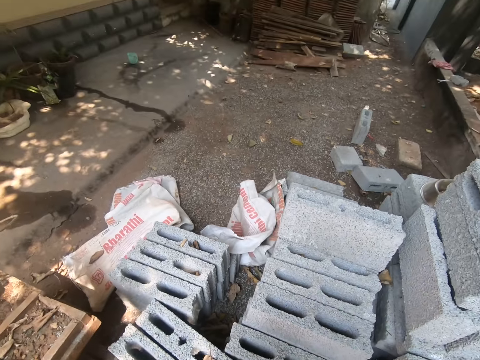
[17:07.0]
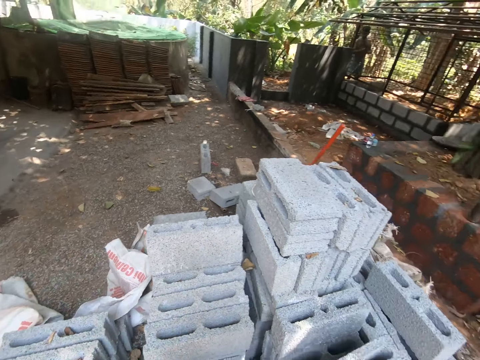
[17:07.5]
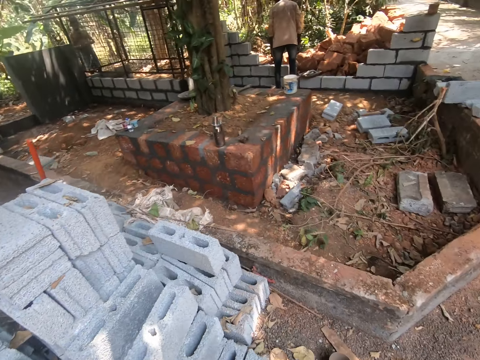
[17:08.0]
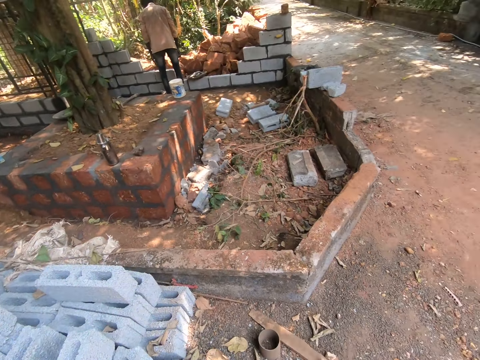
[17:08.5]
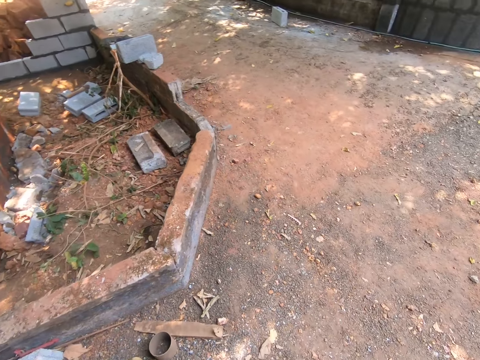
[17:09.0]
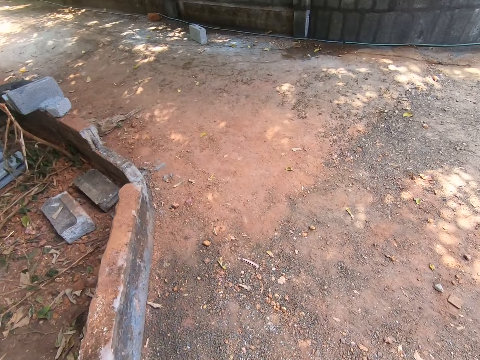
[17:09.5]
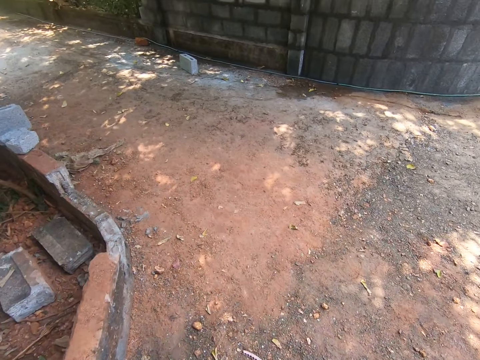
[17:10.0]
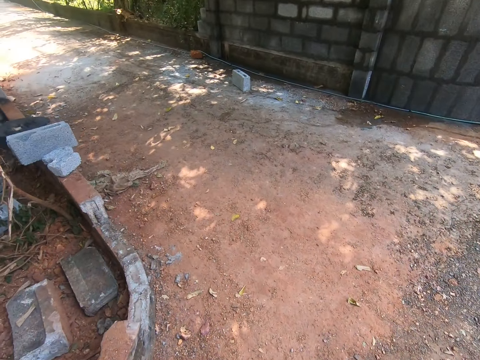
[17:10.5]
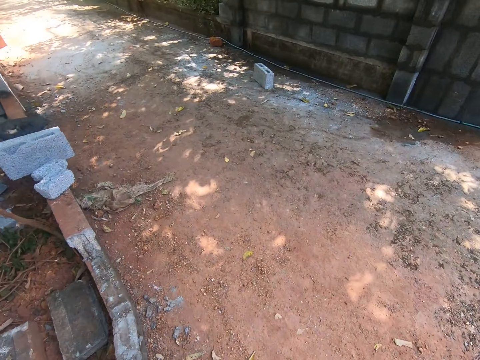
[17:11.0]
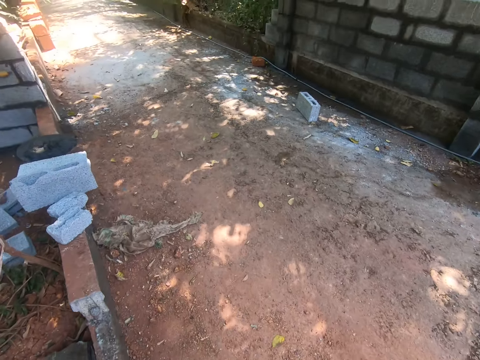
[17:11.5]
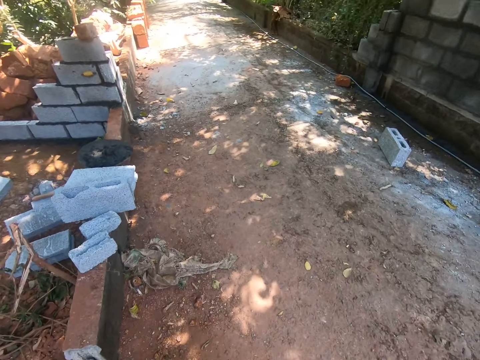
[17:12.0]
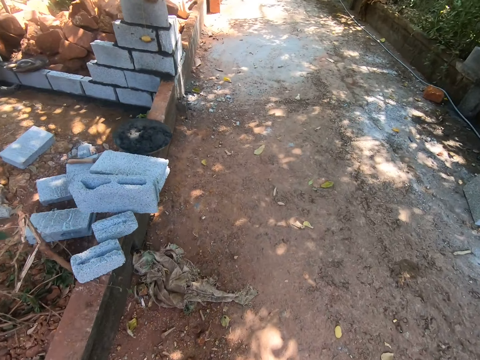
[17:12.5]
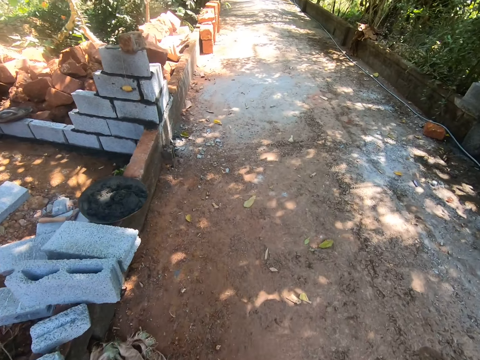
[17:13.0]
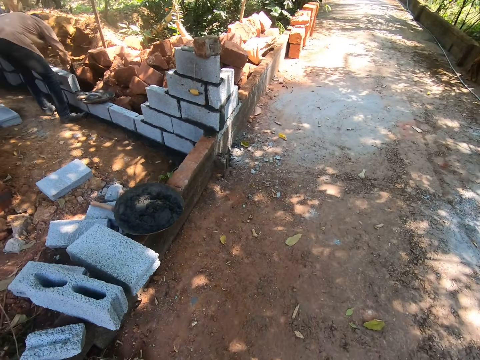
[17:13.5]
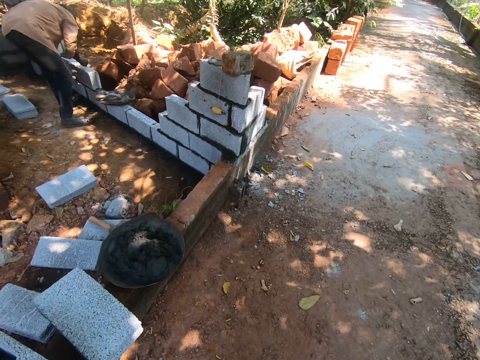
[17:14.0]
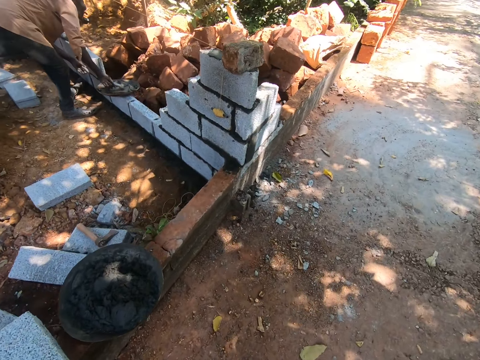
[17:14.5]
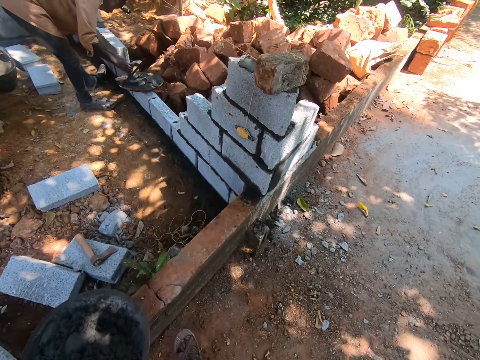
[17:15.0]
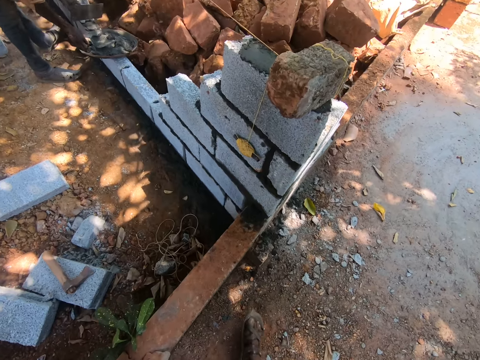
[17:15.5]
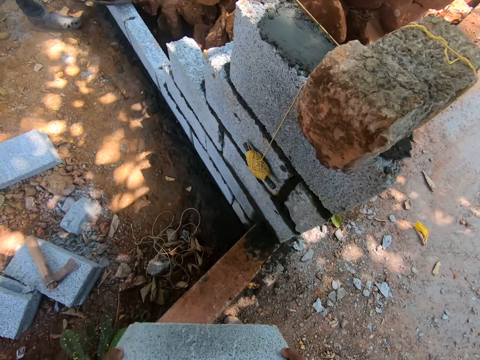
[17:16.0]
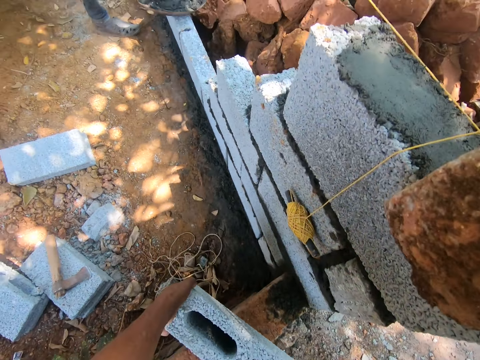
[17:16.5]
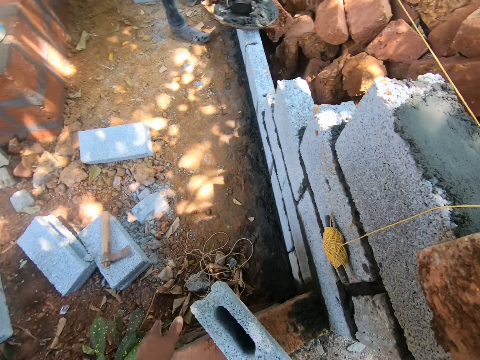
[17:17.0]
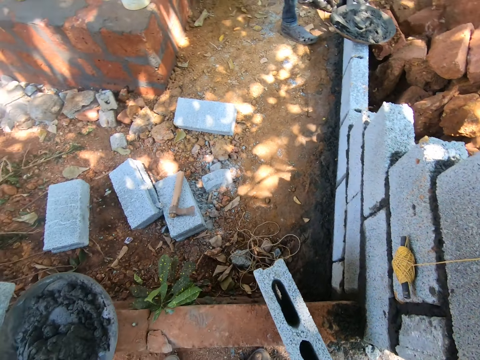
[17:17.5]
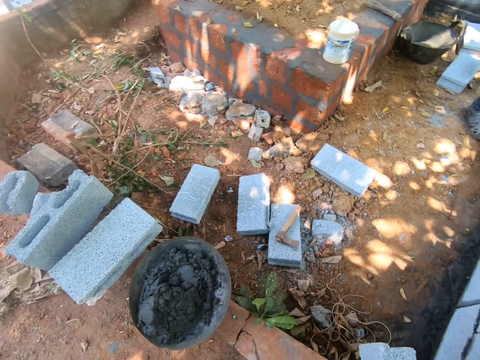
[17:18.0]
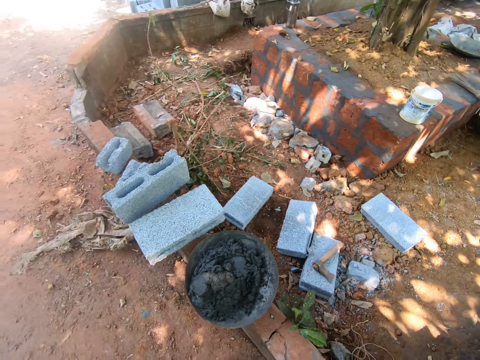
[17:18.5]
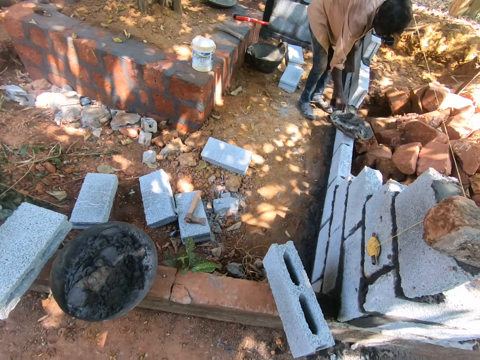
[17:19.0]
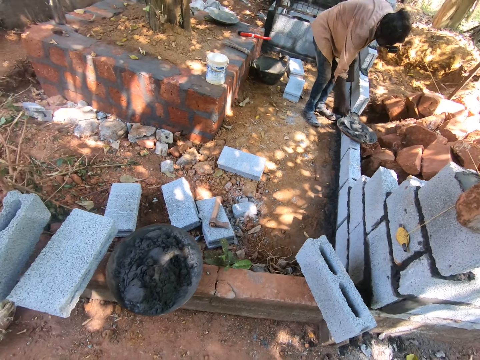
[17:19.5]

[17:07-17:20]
The camera wearer turns around and walks. A man touches the concrete block with his hands. The man picks up the hawk from the mortar pan with his left hand. The man mixes the concrete mix in the mortar pan with the gauging trowel in his right hand. The camera wearer drops the concrete block on the brick fence with his hands. He turns around.

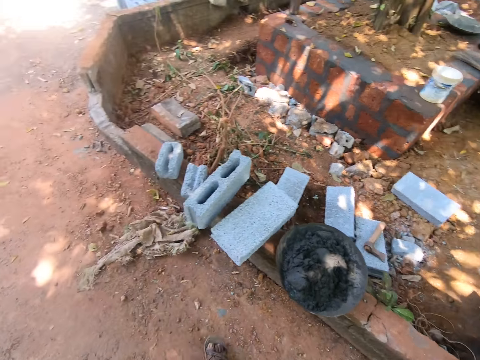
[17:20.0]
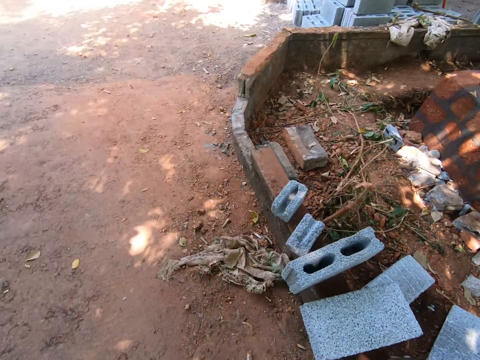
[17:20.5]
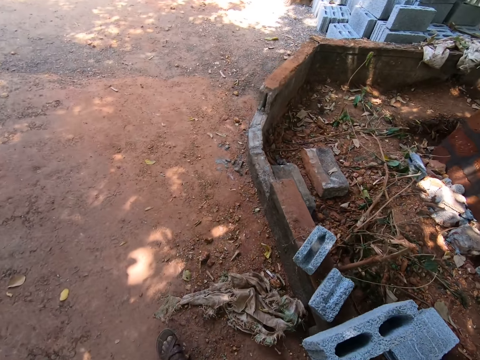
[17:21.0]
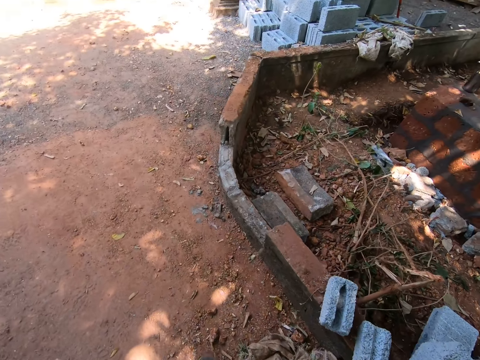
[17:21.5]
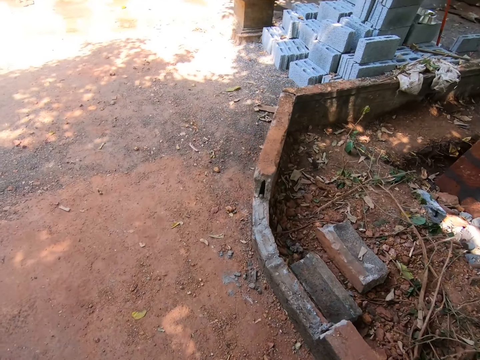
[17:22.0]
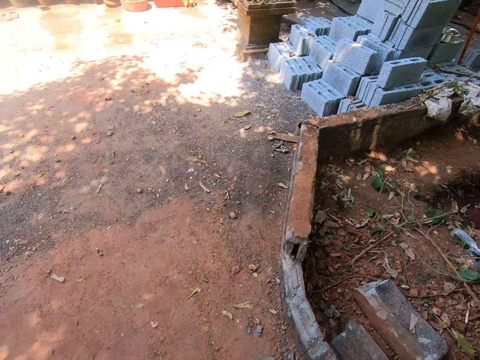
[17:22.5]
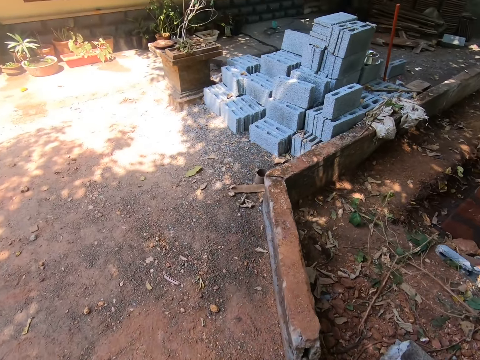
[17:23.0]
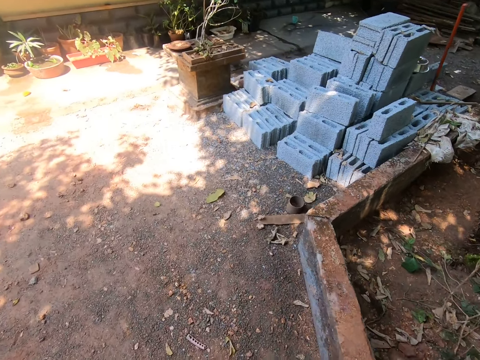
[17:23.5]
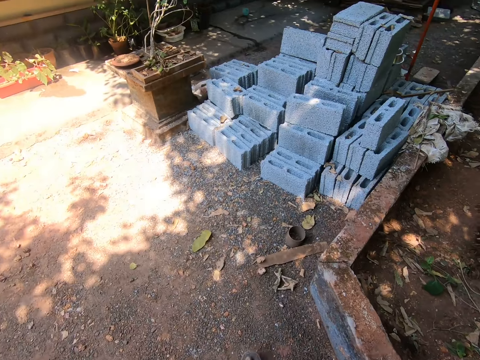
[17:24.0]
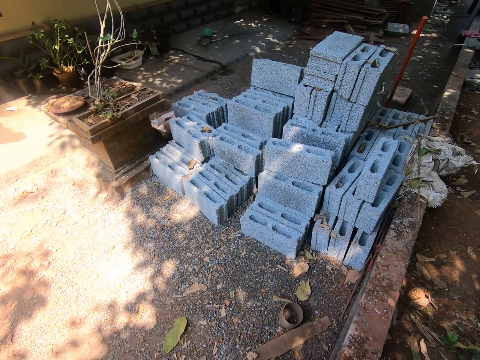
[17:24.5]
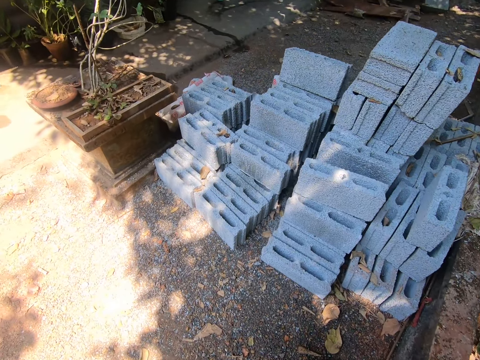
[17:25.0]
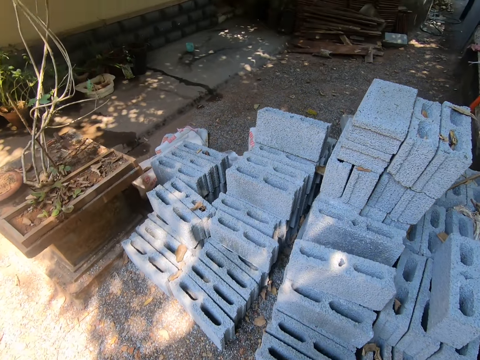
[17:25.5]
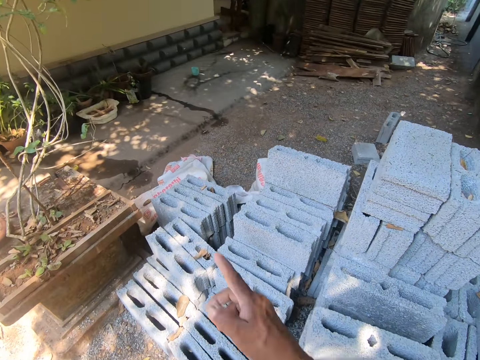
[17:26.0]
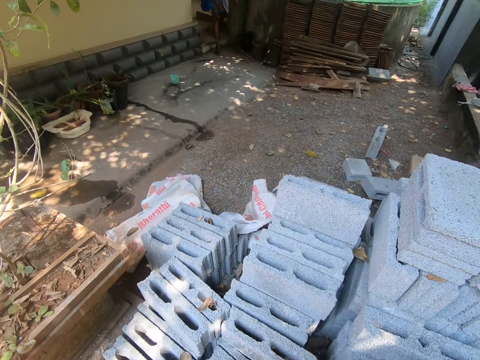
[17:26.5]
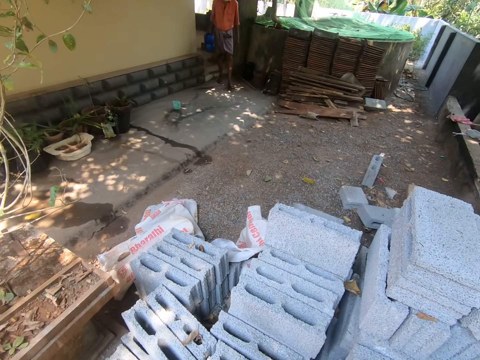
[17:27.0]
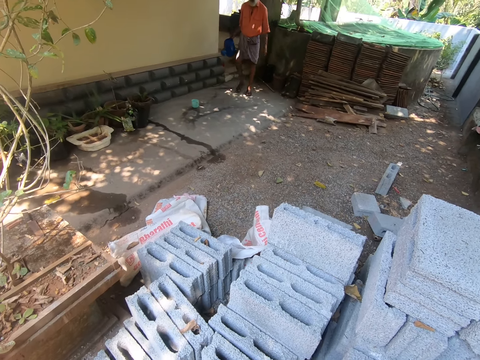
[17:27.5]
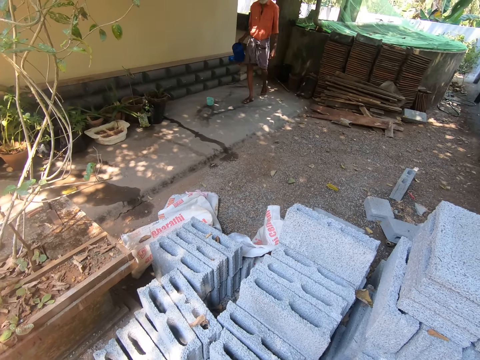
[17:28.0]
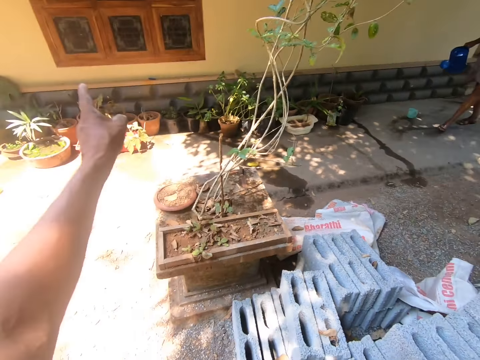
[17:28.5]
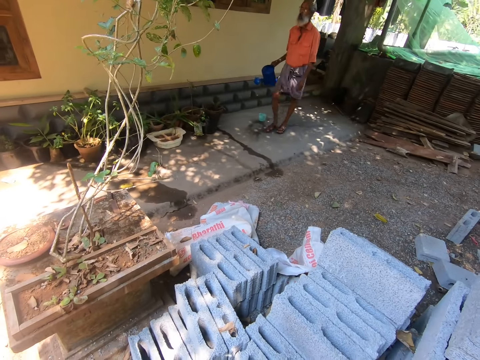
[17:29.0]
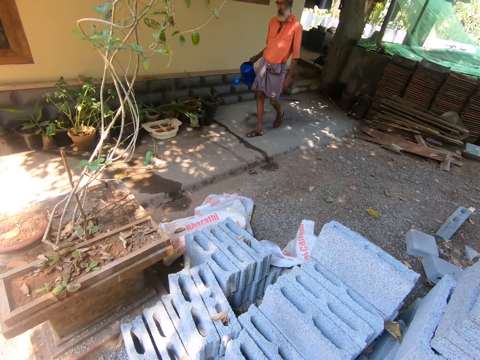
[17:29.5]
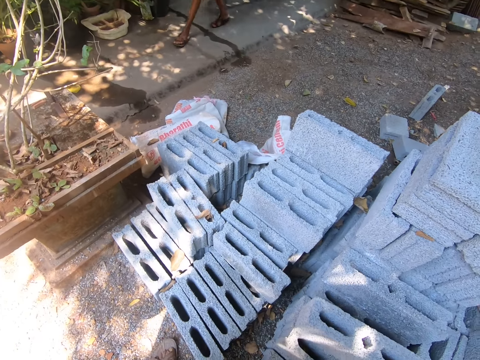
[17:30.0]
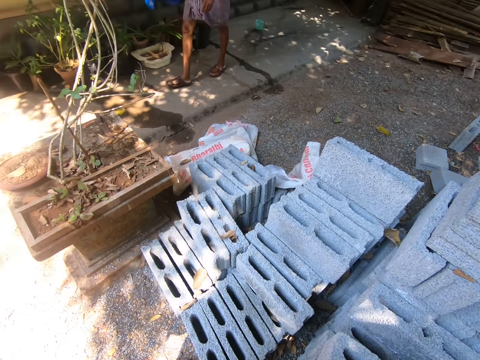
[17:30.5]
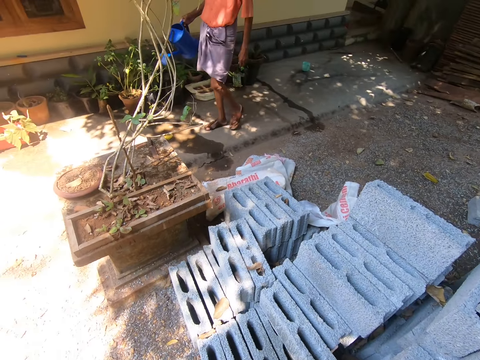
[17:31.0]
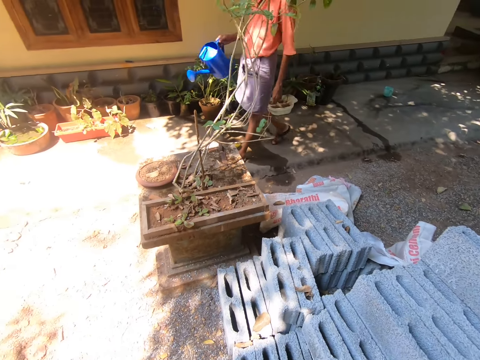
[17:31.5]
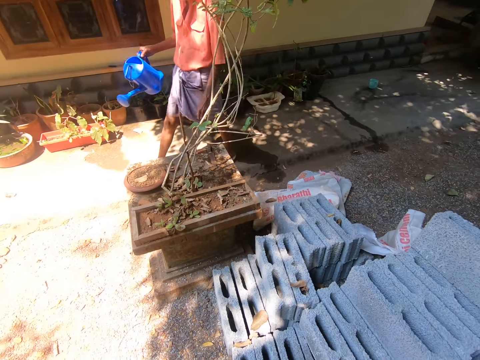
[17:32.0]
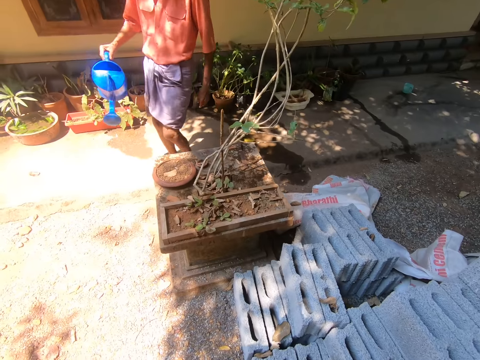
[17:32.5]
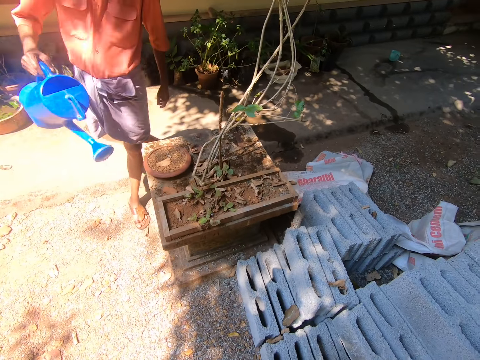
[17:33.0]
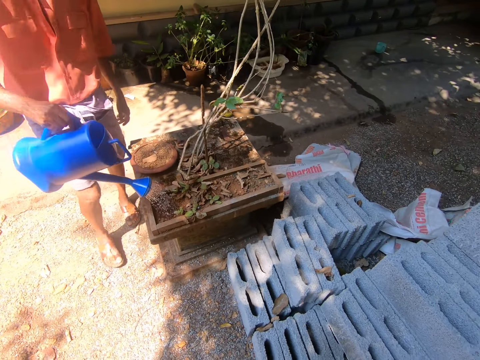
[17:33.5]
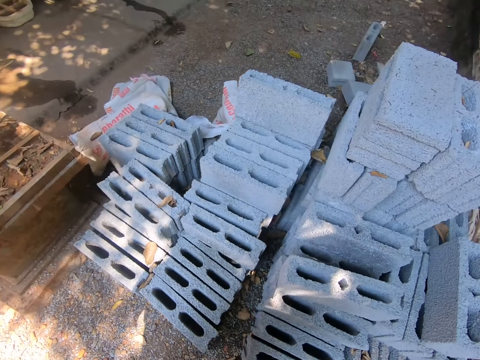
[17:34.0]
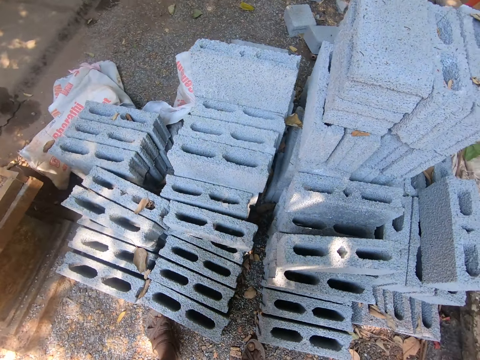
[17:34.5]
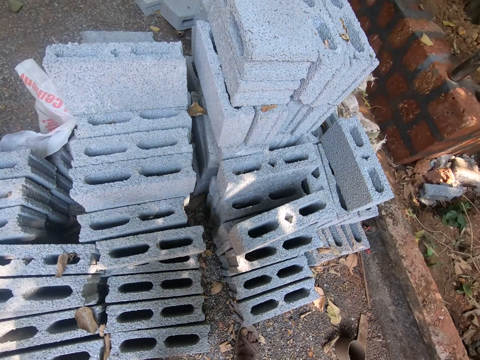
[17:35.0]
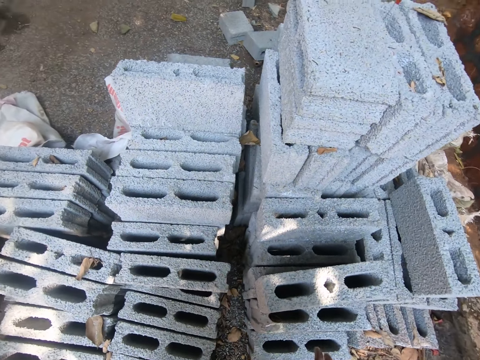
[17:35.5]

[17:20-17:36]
The camera wearer walks towards the stack of concrete blocks on the ground. He interacts with a man. He points the finger. He gesticulates with his right hand. He looks around. The man walks towards the plant bed and holds a watering can in his right hand. The camera wearer interacts with the man. He gesticulates with his right hand. He points the left finger. He interacts with the man. The man pours water on the plant bed with the watering can in his right hand.
